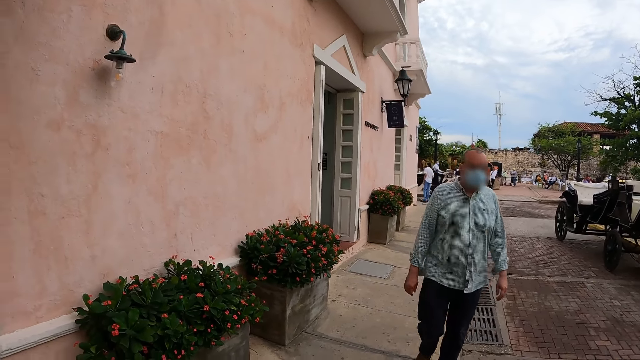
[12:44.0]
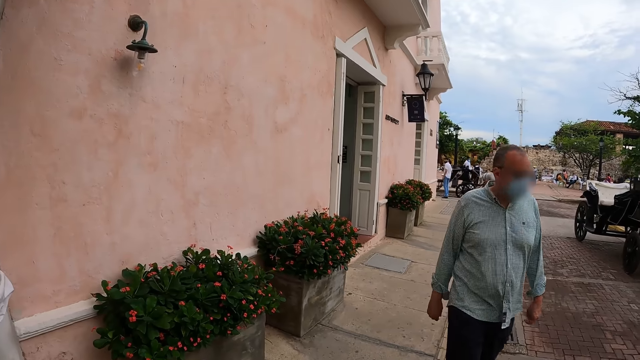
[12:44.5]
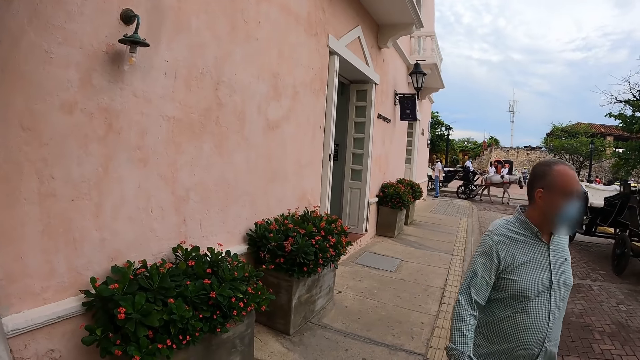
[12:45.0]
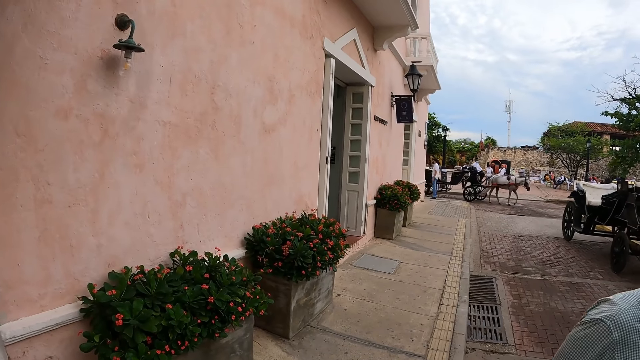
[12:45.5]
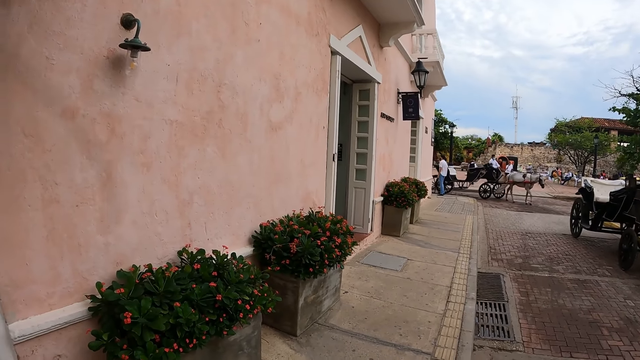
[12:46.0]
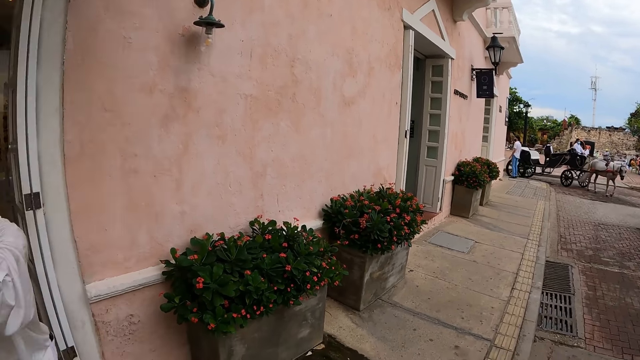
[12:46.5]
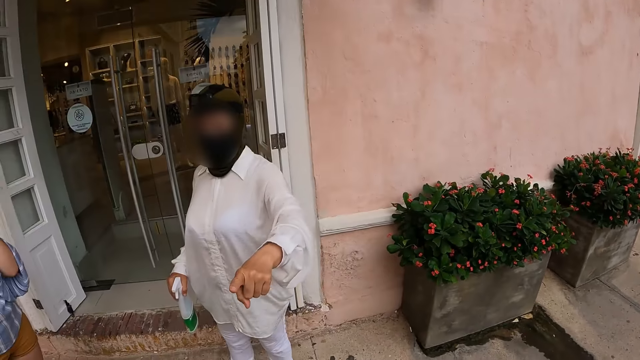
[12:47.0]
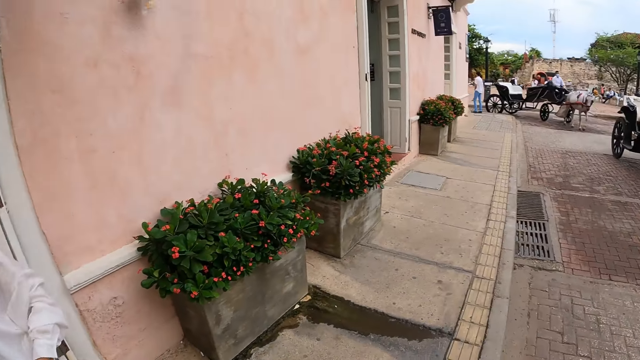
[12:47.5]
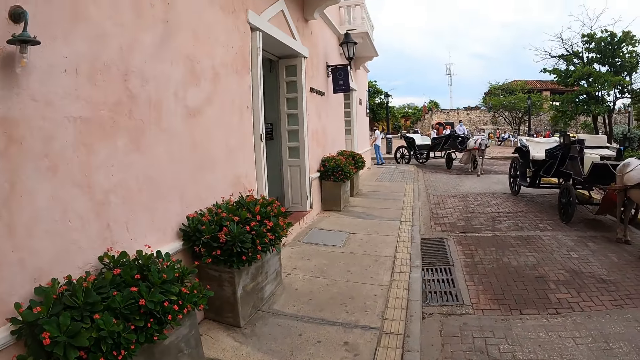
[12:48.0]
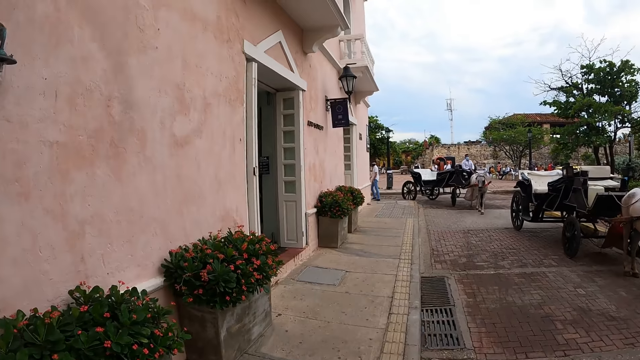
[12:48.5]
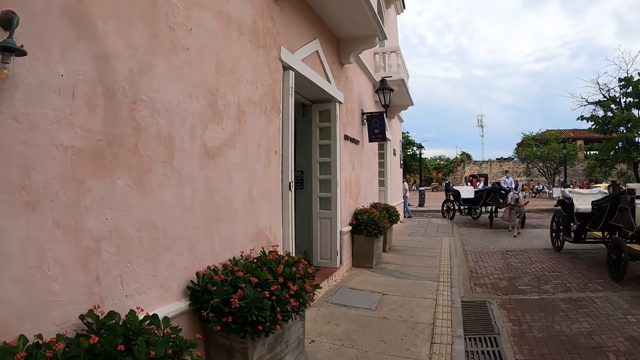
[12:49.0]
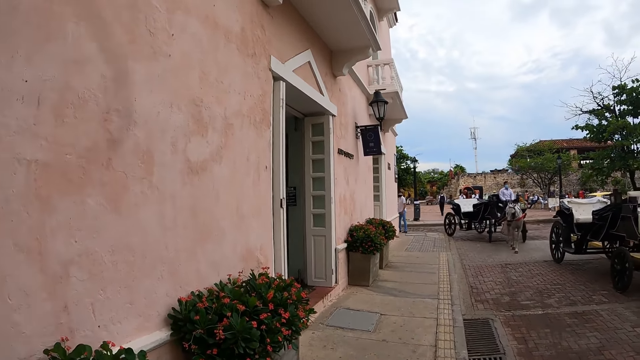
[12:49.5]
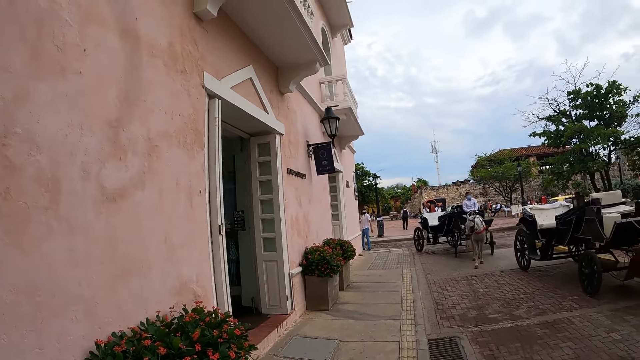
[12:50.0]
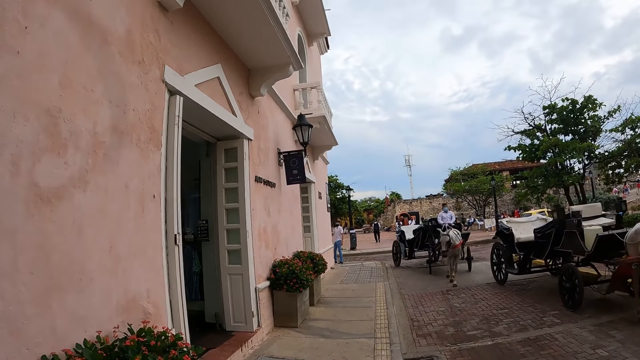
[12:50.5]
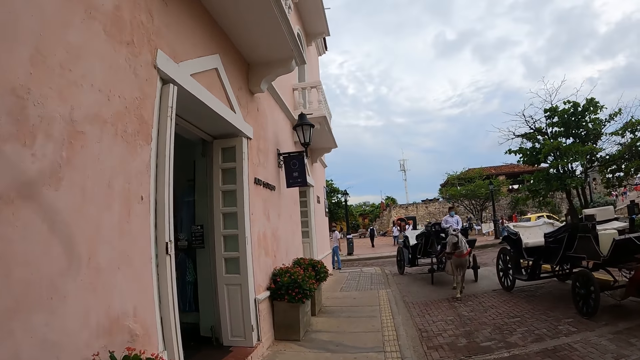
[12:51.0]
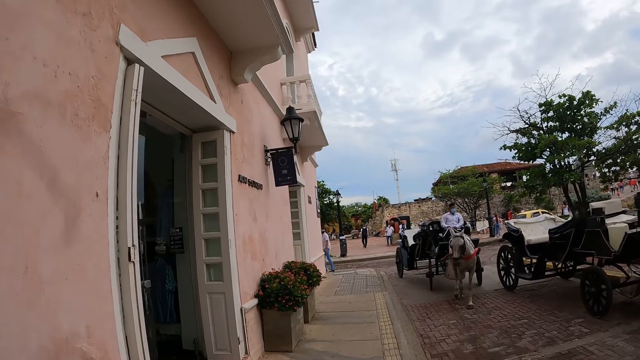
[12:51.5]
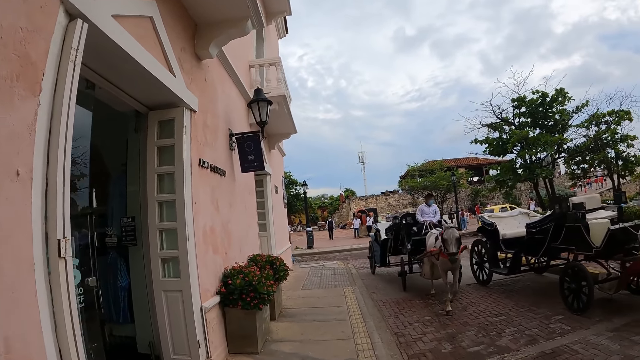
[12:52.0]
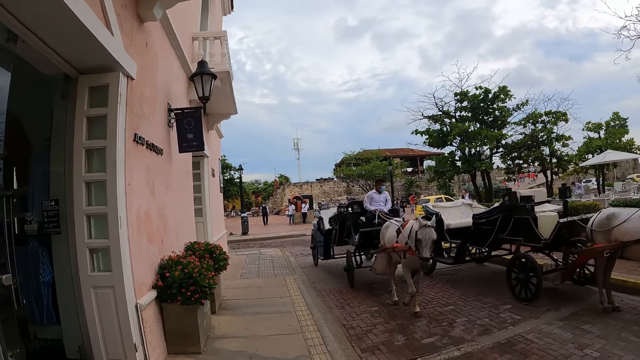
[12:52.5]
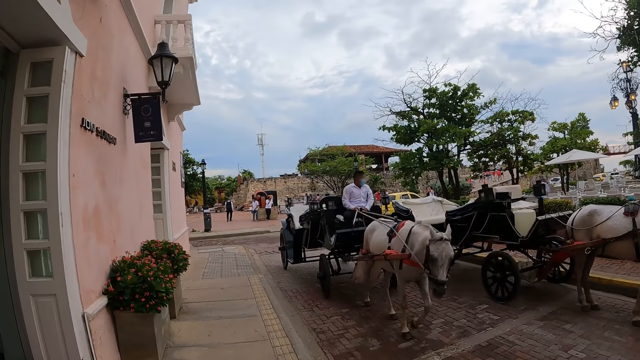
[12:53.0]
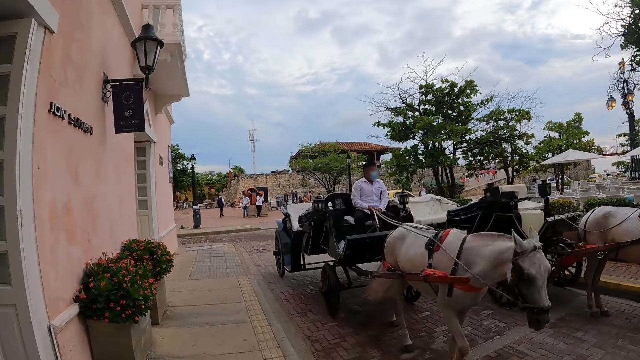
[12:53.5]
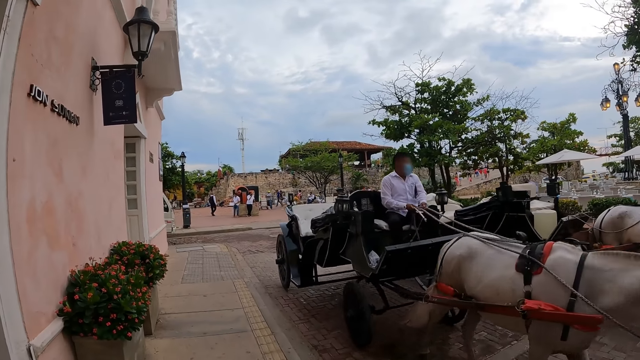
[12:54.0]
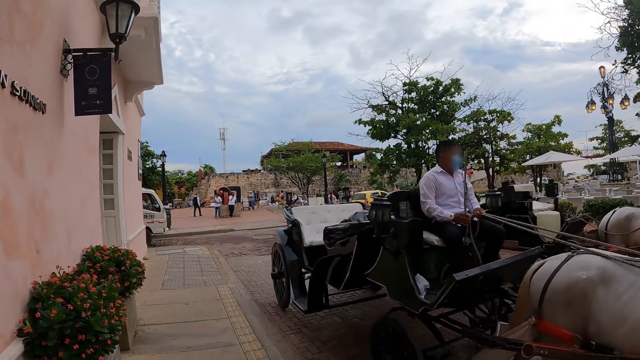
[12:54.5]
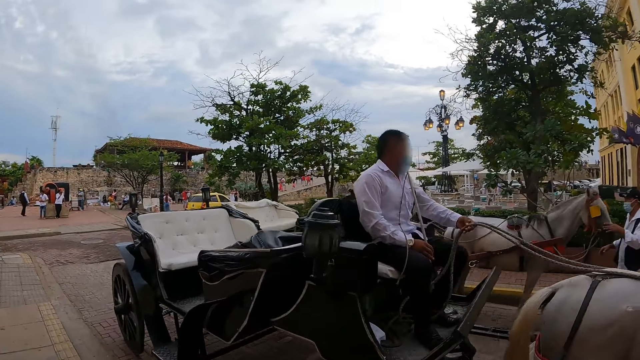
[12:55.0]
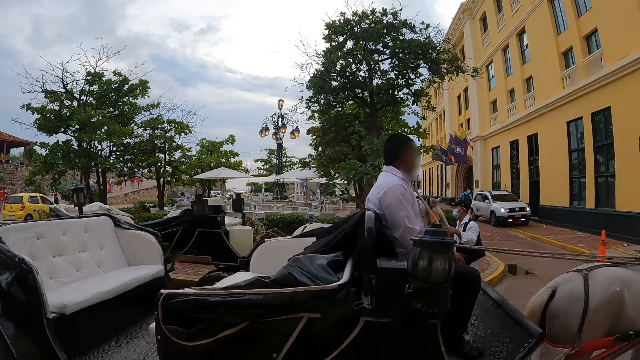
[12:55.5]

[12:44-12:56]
The woman gesticulates with her left hand. The camera wearer walks on the sidewalk. A man gesticulates at the camera wearer. Another man rides a horse cart past the group of people.

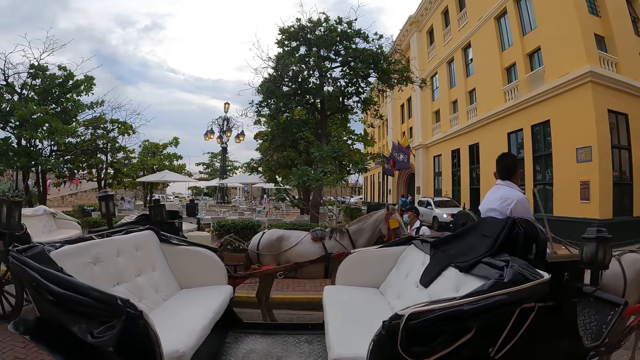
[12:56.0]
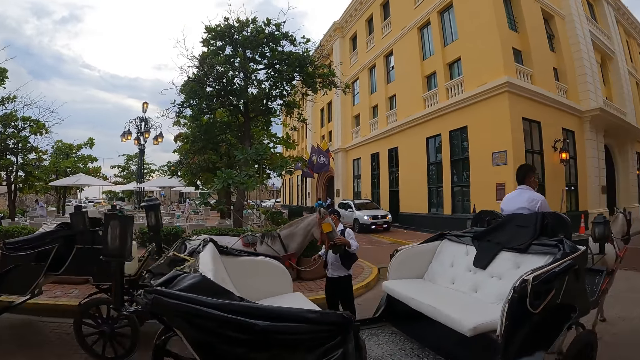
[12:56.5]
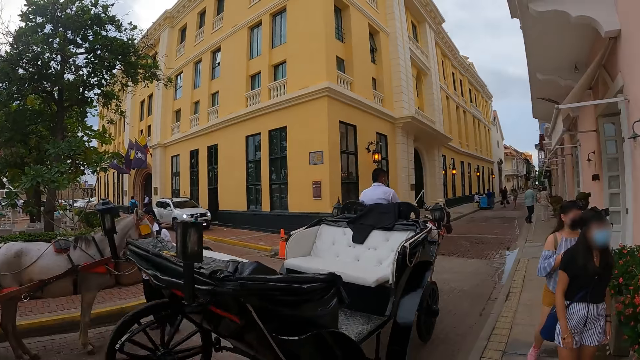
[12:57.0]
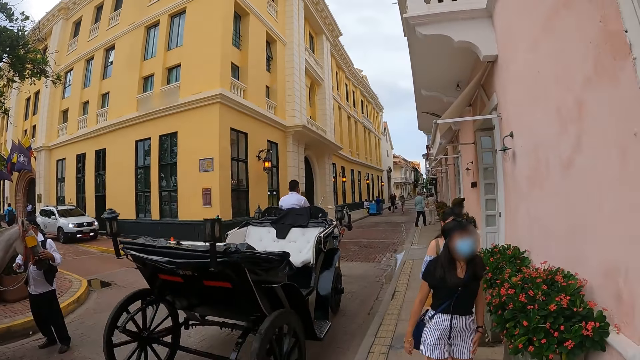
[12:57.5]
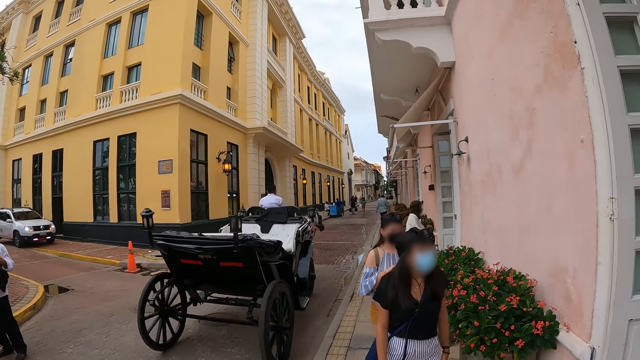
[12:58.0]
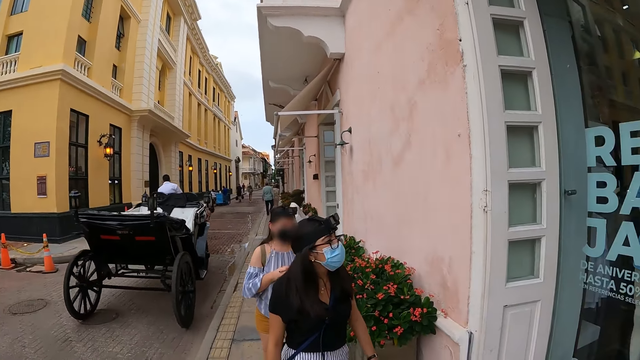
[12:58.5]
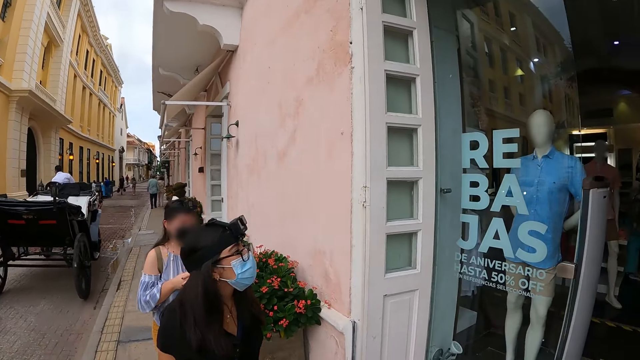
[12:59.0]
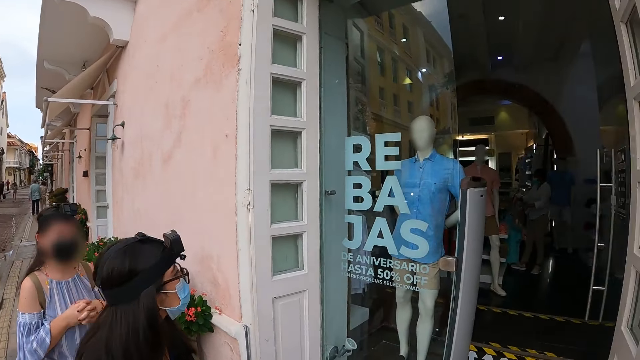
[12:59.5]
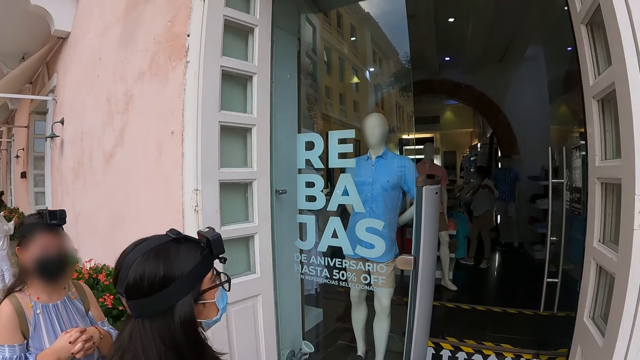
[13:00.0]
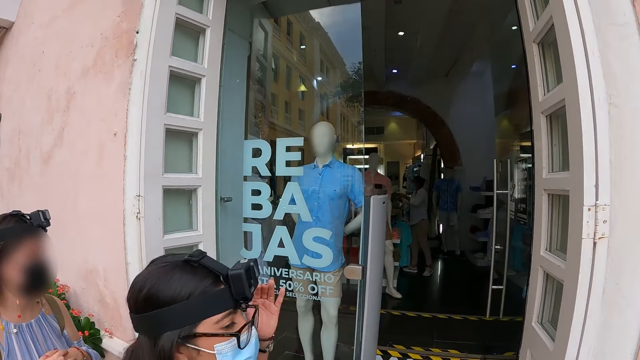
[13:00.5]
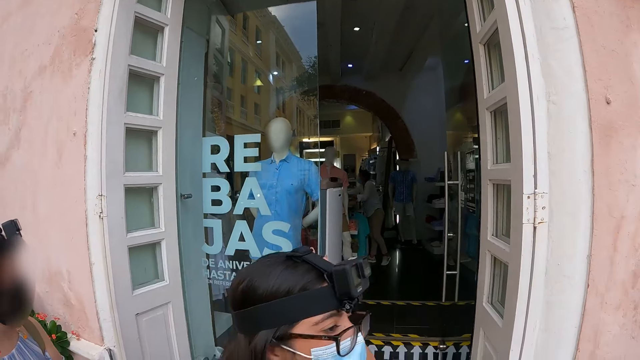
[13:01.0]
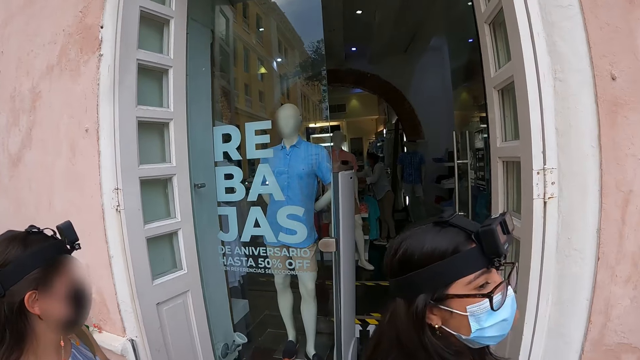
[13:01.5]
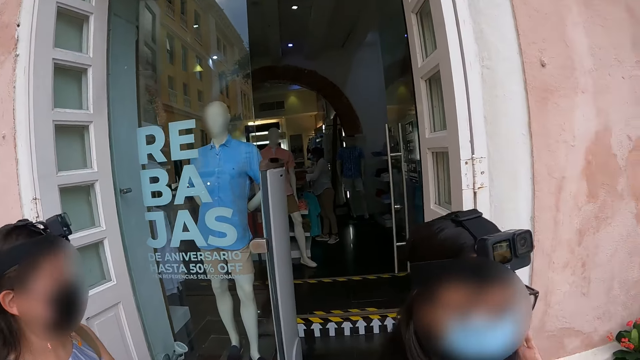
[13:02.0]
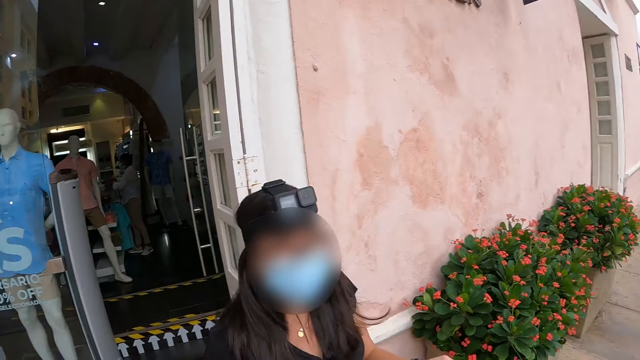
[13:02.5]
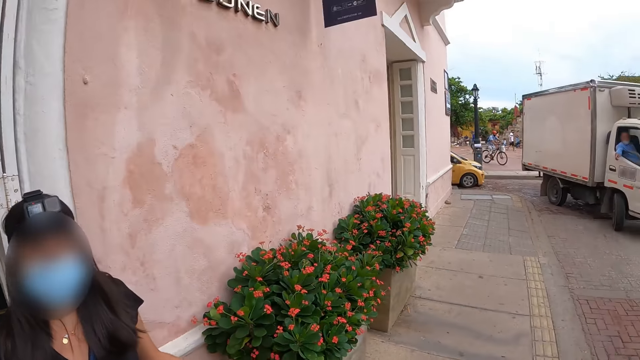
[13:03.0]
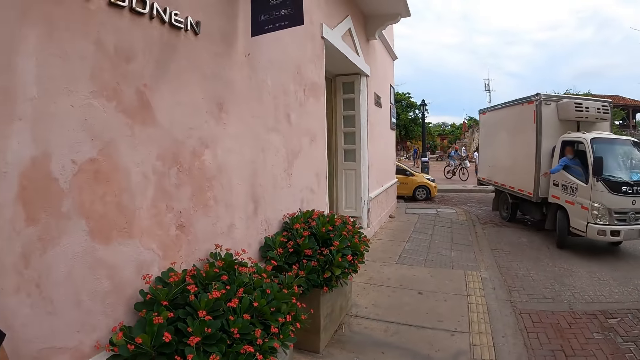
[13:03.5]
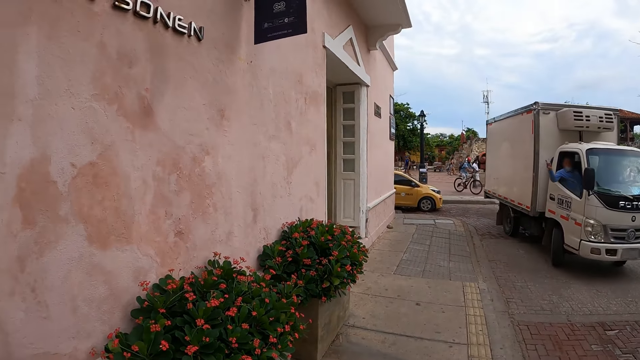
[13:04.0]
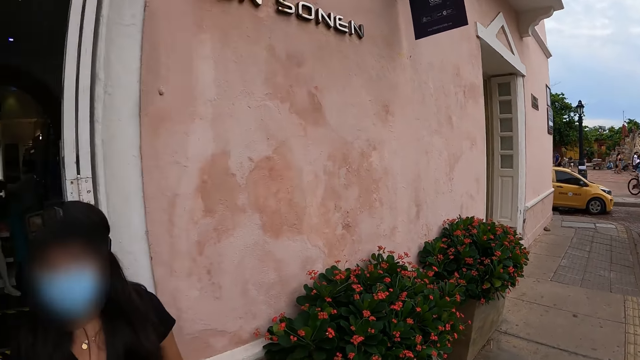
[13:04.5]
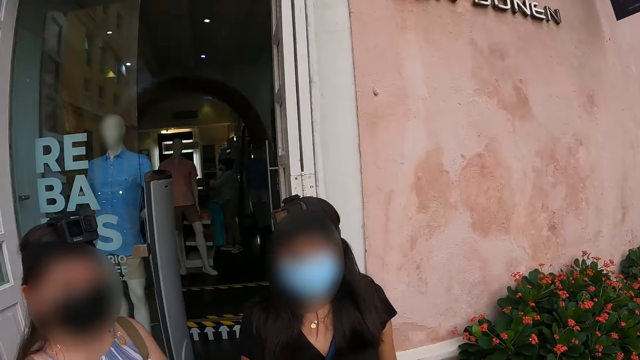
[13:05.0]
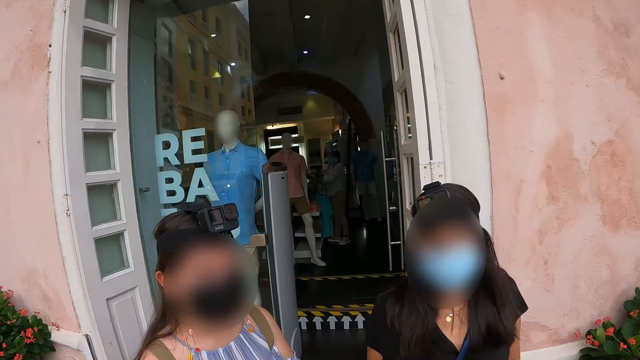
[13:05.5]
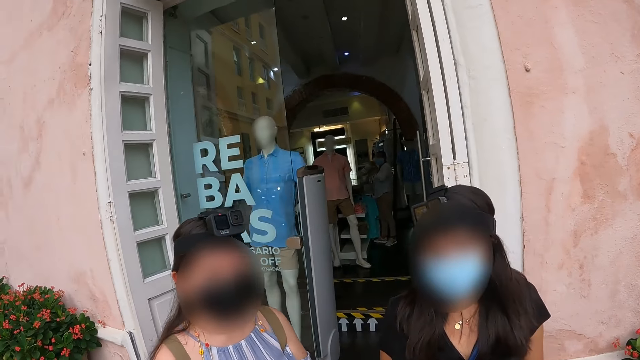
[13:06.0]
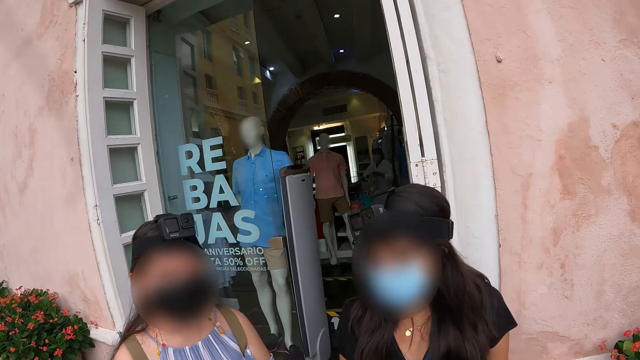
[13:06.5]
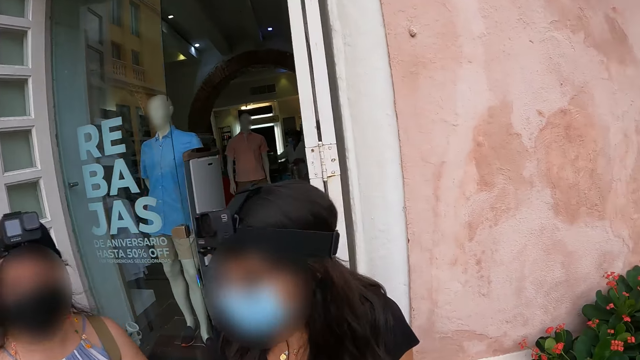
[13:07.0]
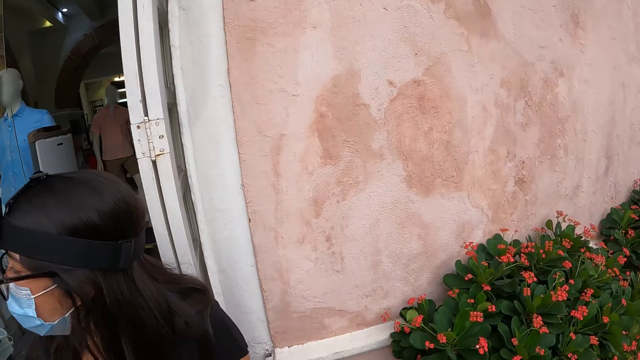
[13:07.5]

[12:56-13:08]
A woman walks on the sidewalk. Another woman walks on the sidewalk. The first woman brushes her hair with her left hand. A man gesticulates with his right hand from a white truck. The first woman converses with the camera wearer and the other woman. The camera wearer interacts with a lady, interacts with another lady and looks around.
